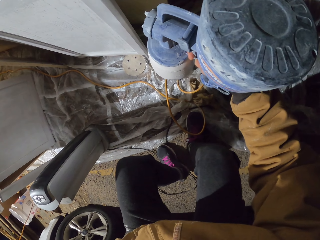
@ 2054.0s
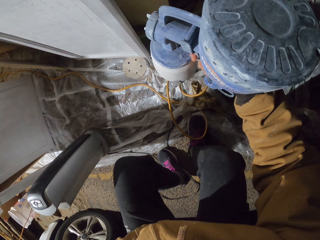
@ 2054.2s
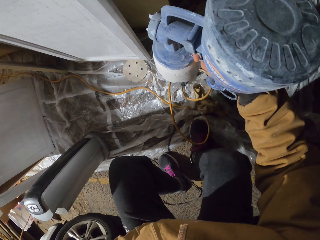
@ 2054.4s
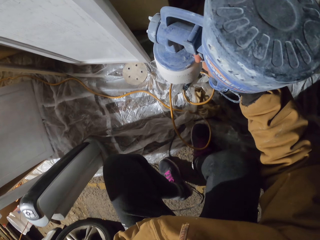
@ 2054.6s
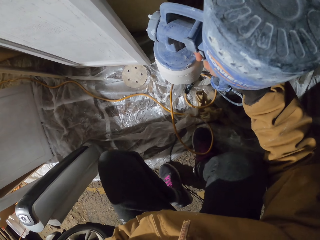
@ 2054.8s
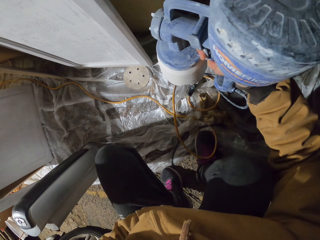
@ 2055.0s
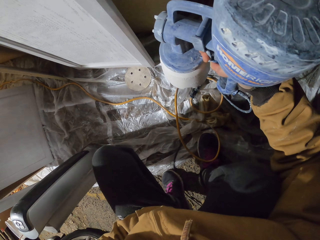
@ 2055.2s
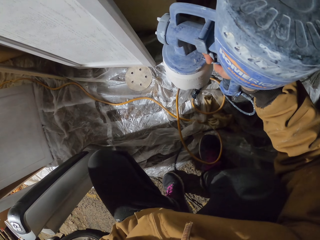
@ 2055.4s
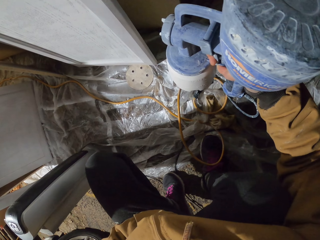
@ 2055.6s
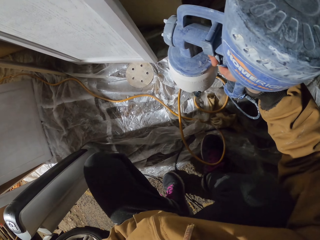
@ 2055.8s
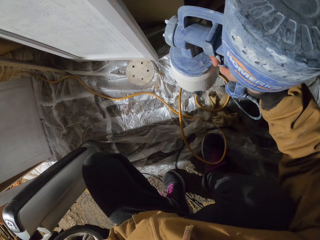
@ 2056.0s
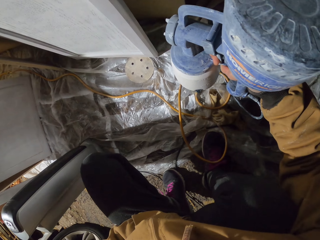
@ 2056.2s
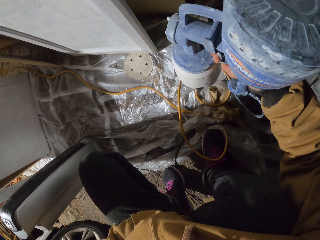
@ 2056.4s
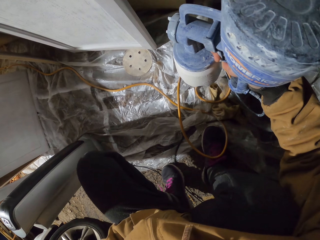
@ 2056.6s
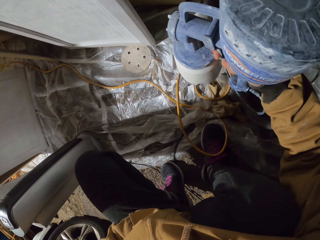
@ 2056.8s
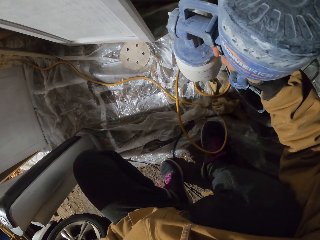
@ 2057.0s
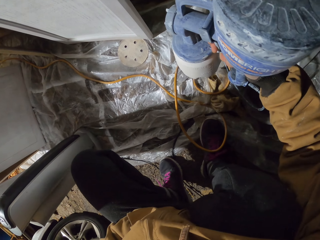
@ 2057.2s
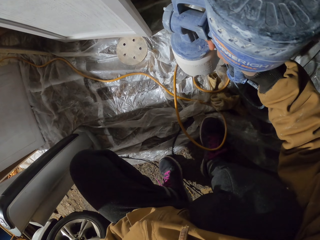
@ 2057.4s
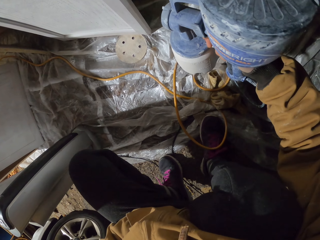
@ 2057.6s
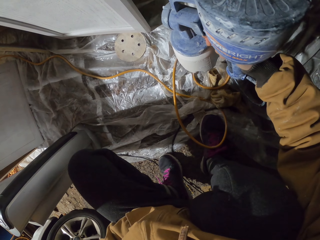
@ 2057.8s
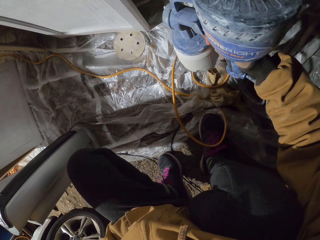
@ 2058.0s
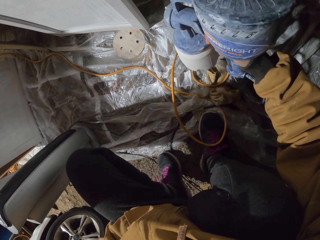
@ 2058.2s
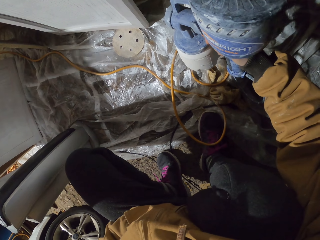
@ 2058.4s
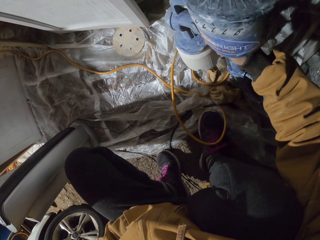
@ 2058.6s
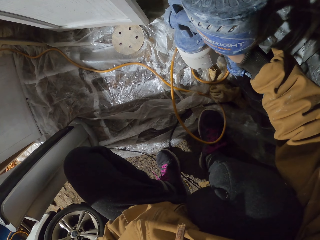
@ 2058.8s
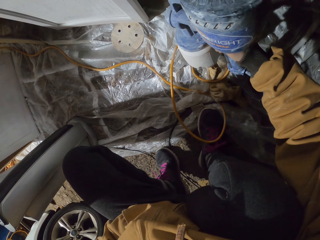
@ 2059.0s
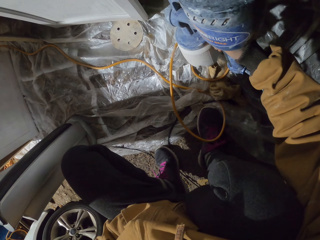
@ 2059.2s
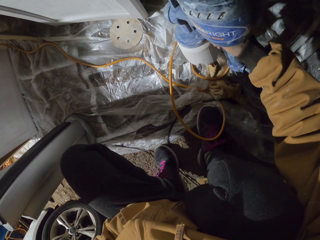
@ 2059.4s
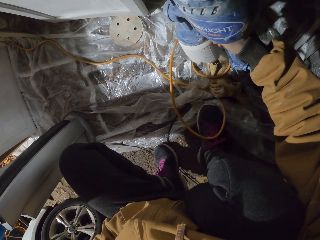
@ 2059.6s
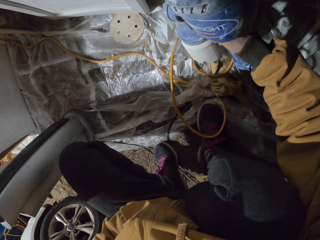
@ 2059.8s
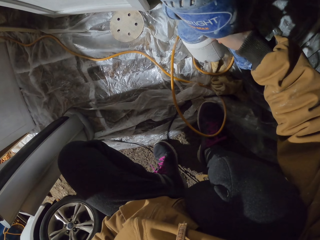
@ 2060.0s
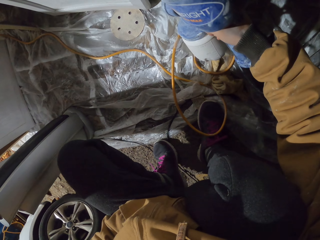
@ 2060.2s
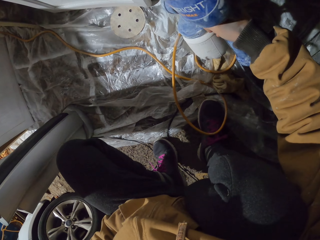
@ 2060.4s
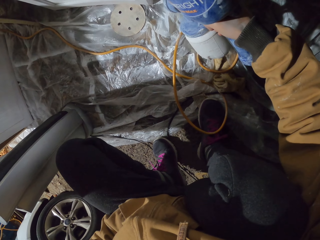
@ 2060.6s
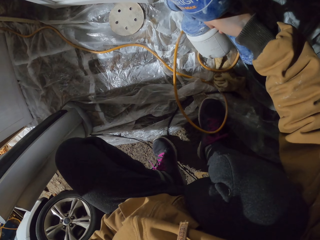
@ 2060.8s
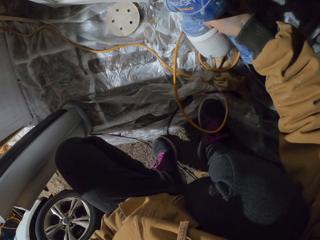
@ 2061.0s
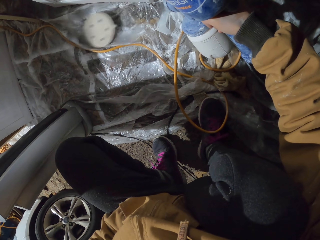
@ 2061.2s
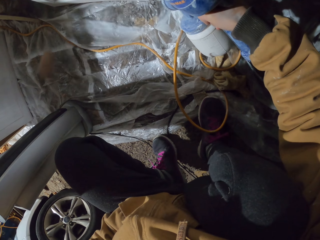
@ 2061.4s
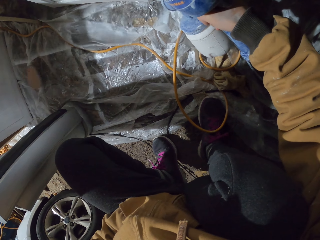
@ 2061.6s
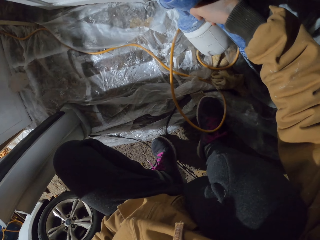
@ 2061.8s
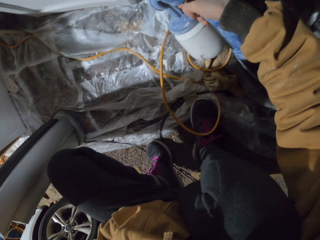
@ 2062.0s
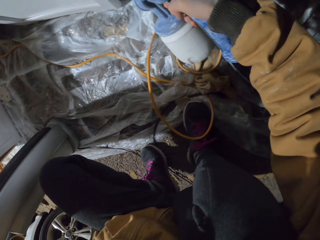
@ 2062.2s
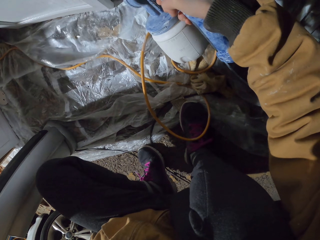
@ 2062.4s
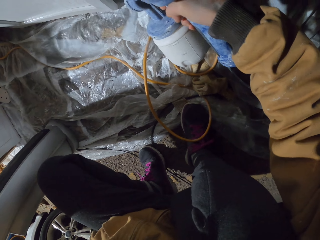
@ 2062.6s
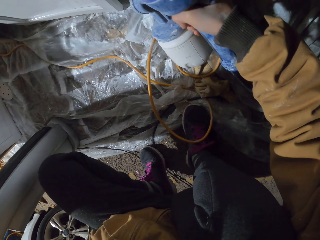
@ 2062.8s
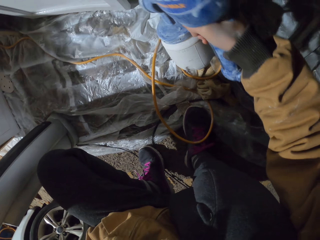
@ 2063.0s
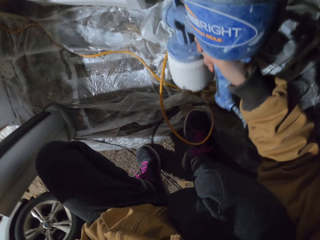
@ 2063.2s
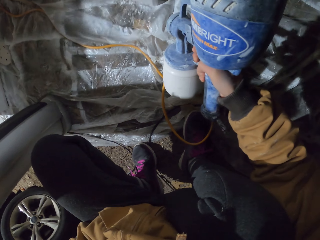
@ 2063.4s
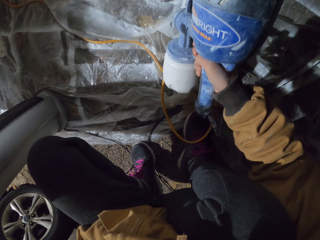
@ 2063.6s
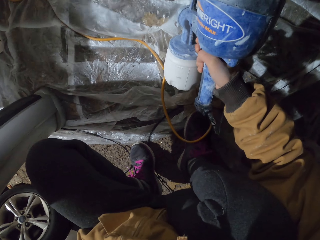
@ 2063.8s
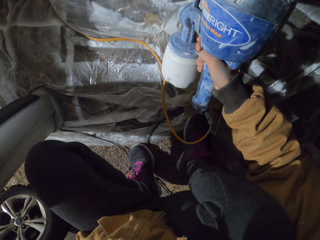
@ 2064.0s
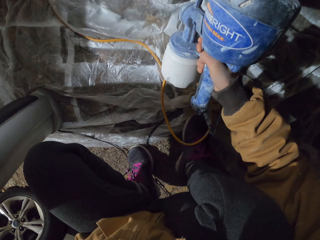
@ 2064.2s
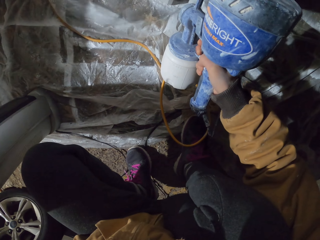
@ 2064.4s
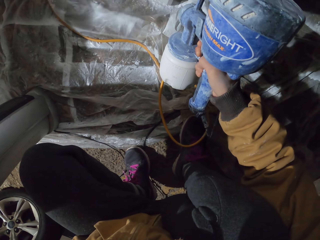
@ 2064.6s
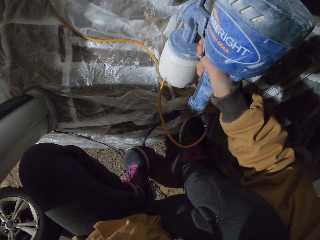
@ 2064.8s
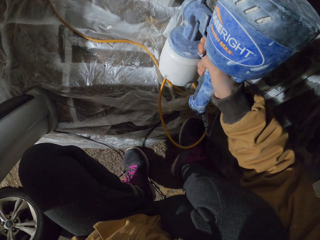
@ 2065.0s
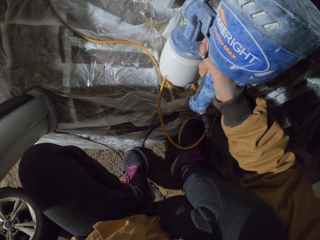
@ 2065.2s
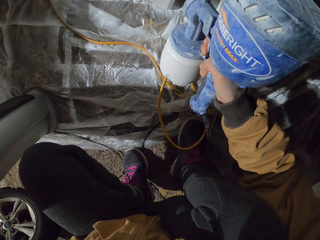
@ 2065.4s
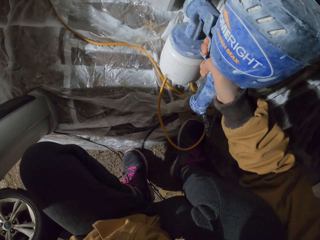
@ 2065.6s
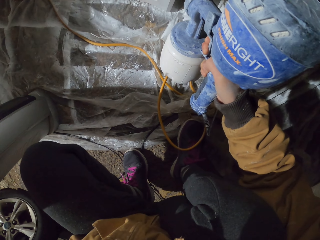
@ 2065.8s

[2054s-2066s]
The camera wearer bends down. They squat. They apply paint to the wood with the homeright paint sprayer. They spray the wood.

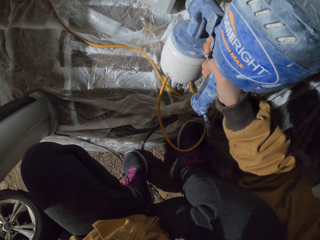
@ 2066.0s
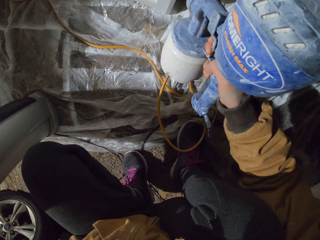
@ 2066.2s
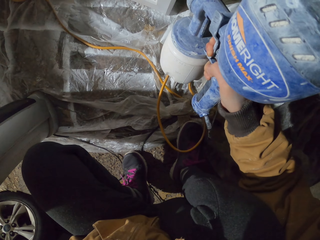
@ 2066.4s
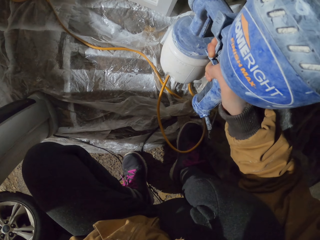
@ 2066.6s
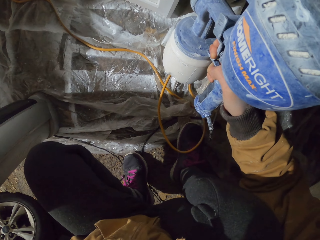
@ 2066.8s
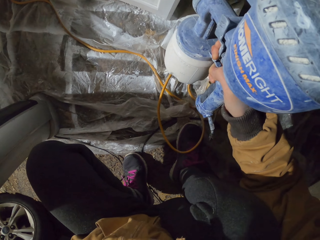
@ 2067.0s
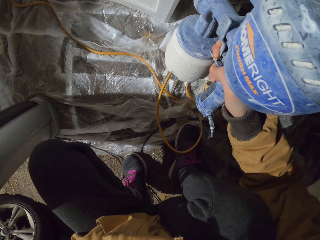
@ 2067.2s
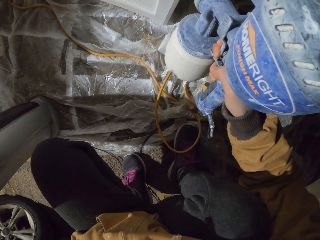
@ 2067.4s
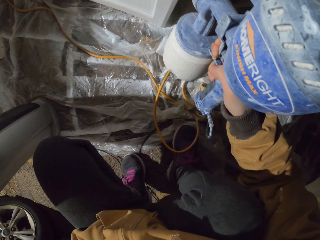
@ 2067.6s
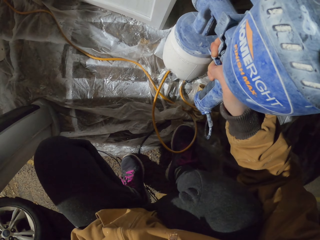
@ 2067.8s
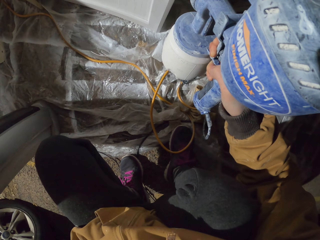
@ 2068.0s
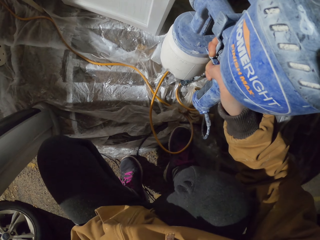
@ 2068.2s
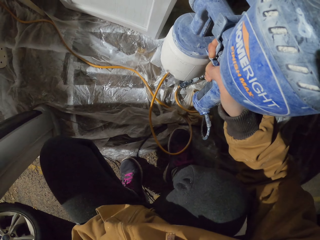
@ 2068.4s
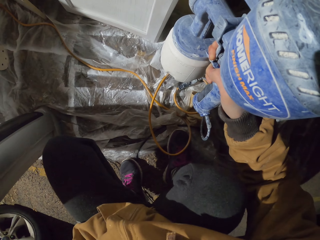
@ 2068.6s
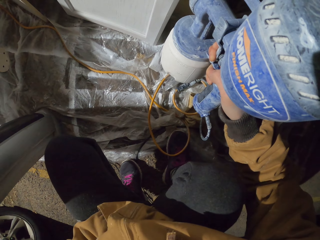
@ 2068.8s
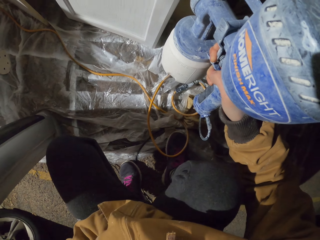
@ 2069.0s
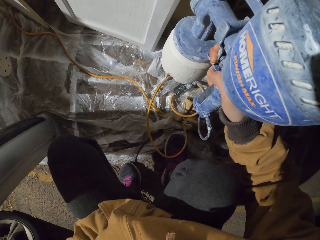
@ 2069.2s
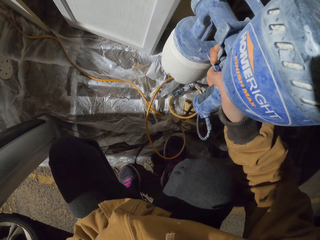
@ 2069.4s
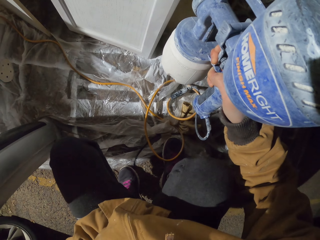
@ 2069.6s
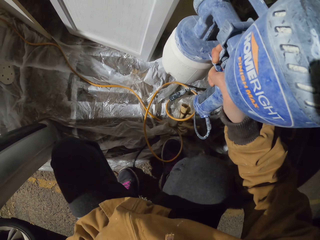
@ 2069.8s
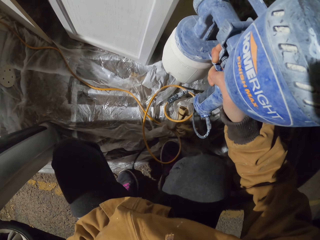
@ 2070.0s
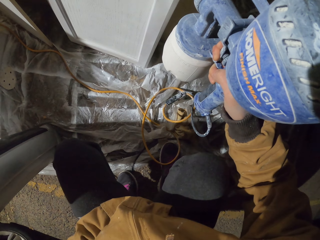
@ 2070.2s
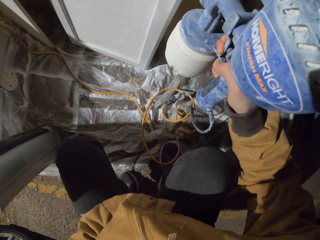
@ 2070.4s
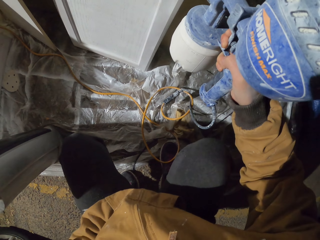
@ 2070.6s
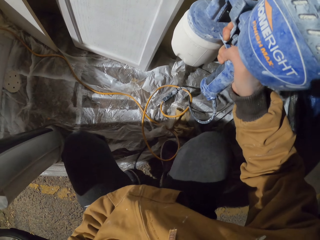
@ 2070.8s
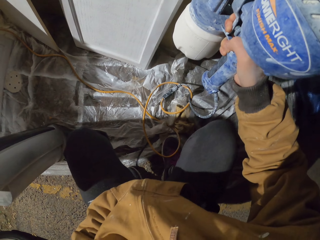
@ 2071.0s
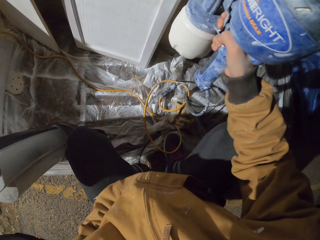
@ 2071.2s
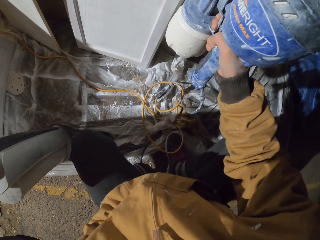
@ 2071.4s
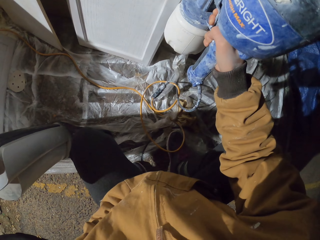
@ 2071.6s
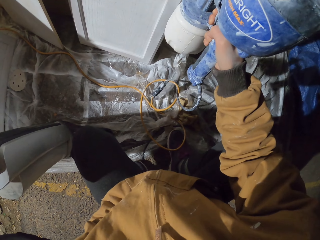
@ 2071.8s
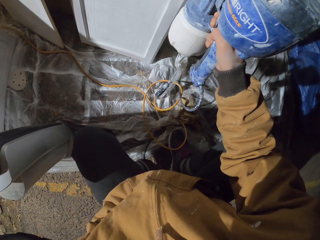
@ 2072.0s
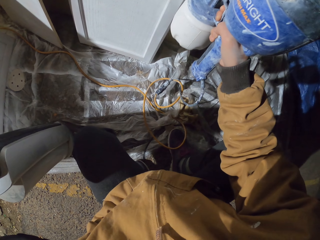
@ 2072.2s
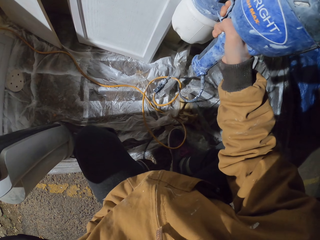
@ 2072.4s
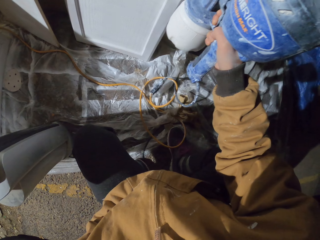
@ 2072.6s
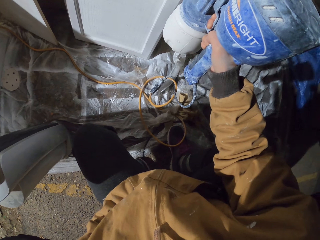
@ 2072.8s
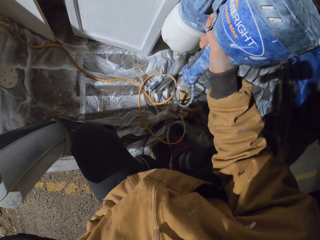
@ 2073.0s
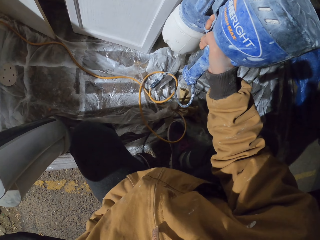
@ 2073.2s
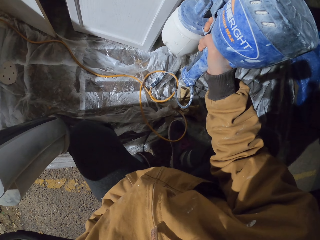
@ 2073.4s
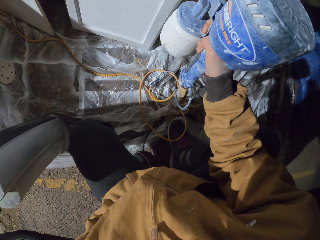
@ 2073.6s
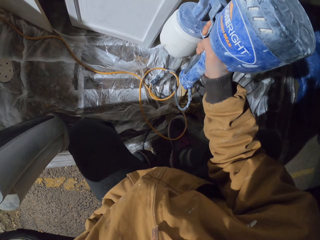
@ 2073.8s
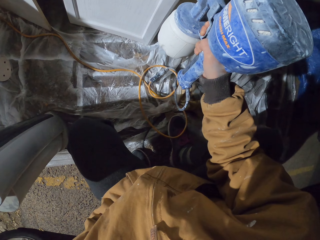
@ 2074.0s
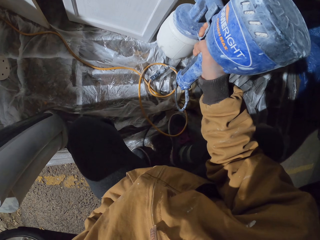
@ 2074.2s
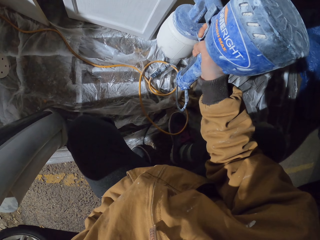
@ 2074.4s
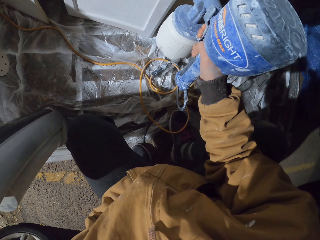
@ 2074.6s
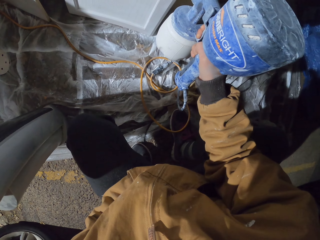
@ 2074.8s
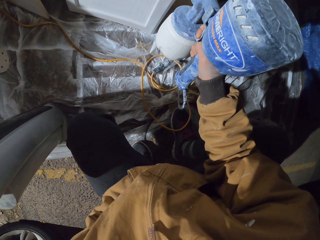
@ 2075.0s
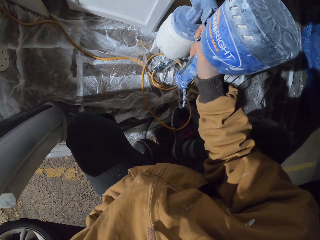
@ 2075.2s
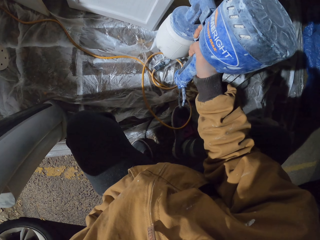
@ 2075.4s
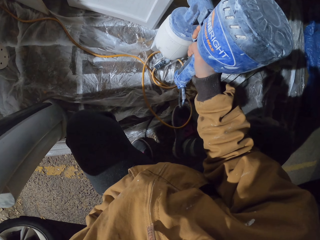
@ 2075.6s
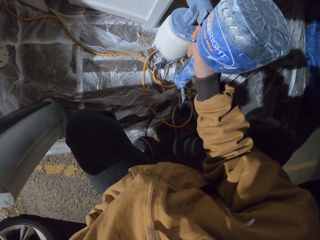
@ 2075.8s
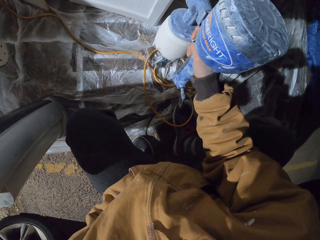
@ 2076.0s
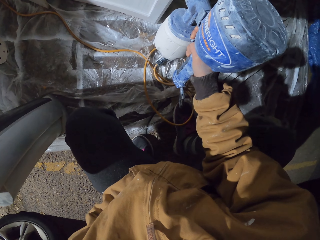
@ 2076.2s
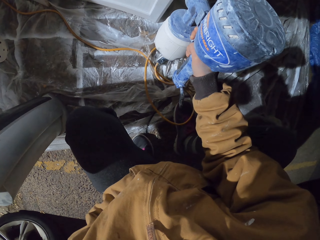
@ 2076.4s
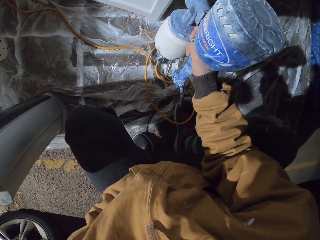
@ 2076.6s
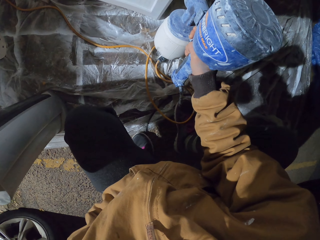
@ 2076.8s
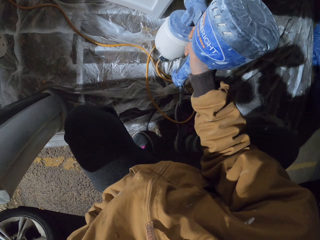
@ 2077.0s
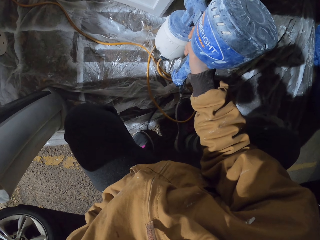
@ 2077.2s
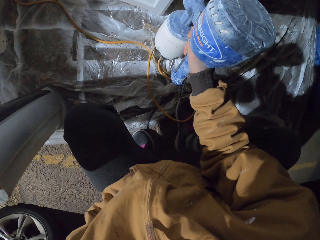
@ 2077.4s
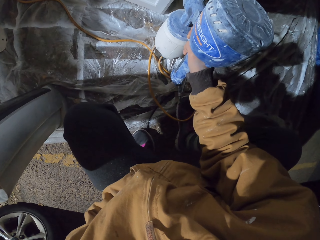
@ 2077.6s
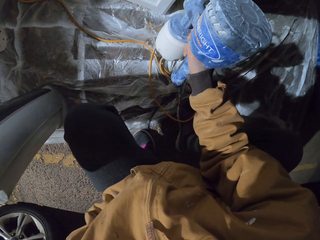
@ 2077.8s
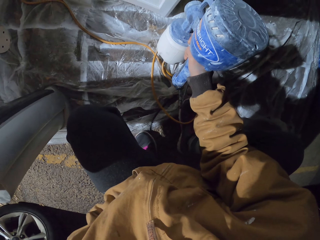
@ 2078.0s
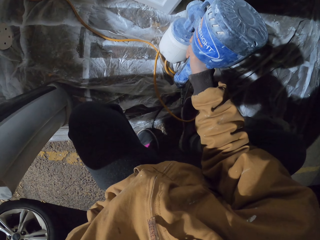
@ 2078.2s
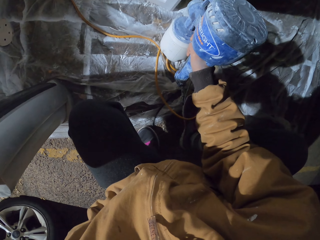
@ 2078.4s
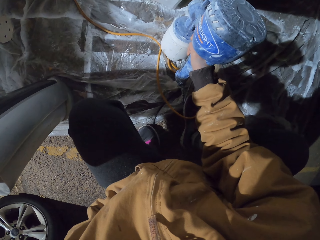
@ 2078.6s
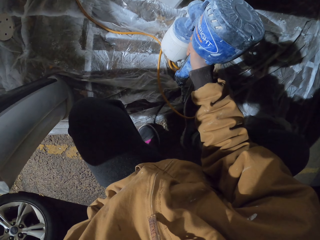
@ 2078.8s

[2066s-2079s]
The camera wearer moves a leg. They spray the wood.
